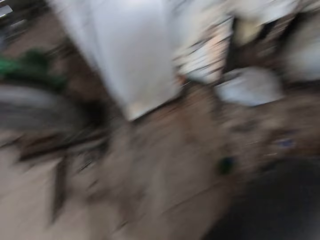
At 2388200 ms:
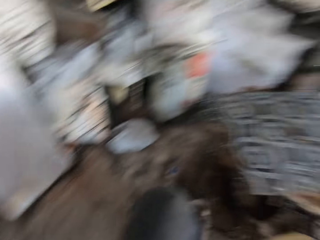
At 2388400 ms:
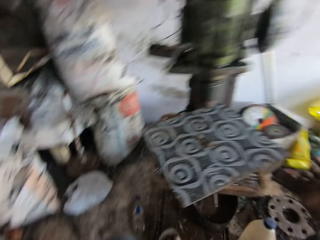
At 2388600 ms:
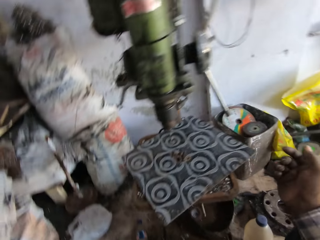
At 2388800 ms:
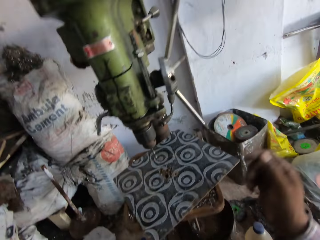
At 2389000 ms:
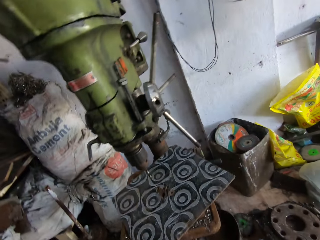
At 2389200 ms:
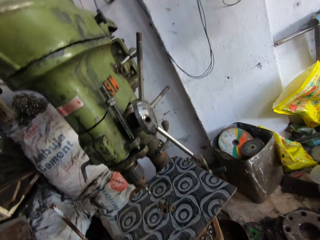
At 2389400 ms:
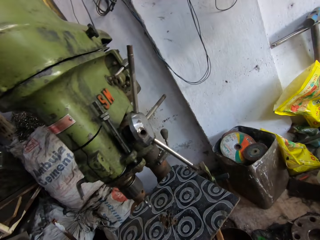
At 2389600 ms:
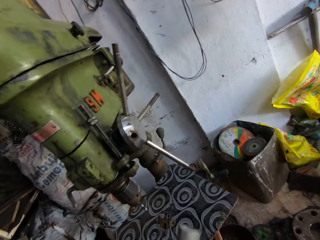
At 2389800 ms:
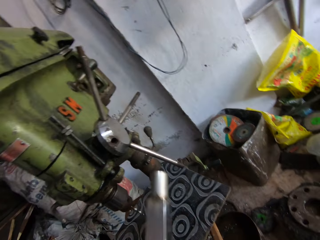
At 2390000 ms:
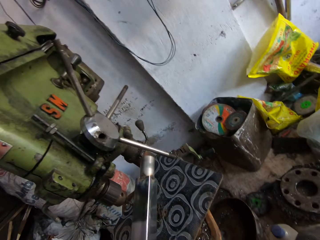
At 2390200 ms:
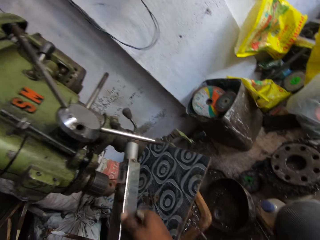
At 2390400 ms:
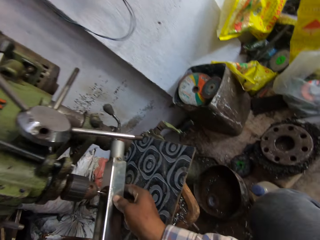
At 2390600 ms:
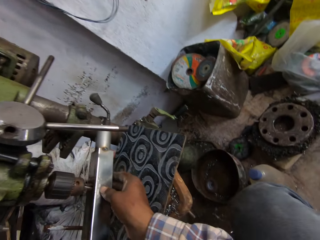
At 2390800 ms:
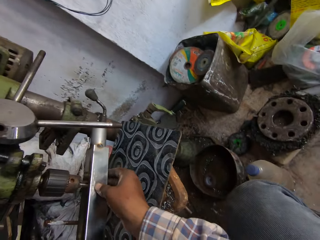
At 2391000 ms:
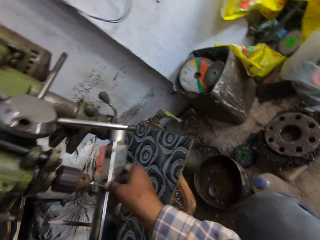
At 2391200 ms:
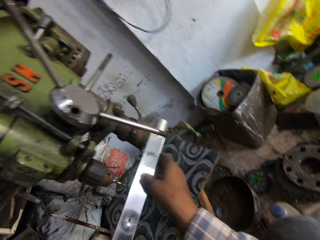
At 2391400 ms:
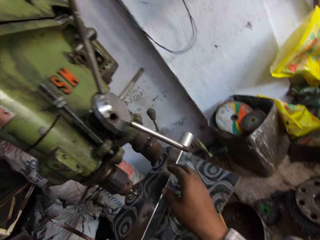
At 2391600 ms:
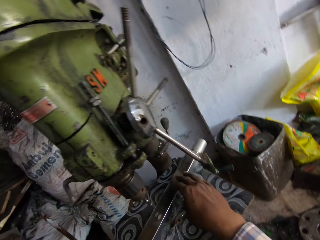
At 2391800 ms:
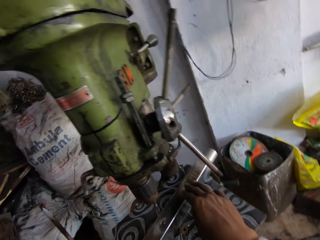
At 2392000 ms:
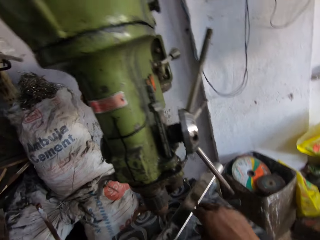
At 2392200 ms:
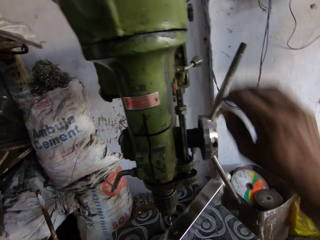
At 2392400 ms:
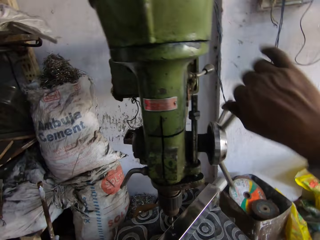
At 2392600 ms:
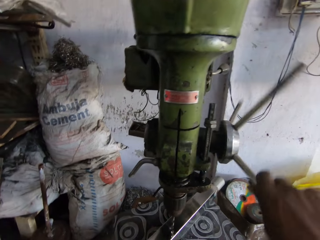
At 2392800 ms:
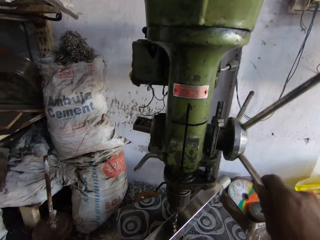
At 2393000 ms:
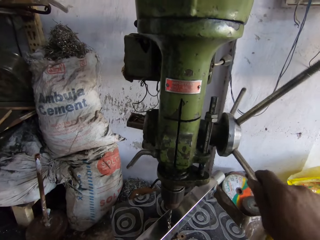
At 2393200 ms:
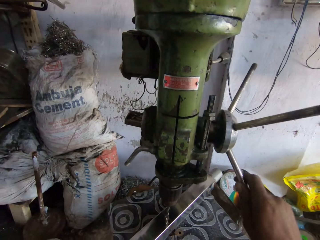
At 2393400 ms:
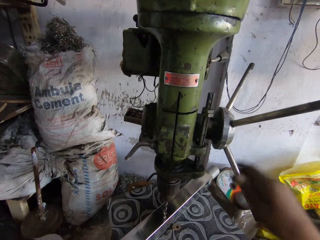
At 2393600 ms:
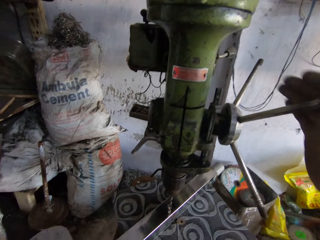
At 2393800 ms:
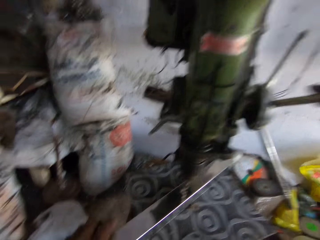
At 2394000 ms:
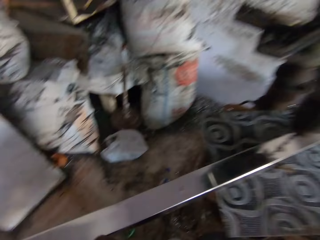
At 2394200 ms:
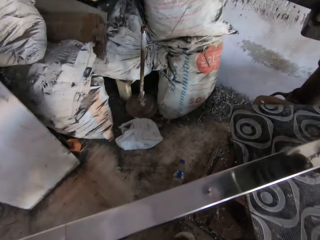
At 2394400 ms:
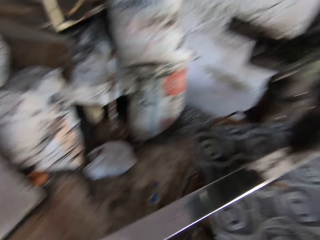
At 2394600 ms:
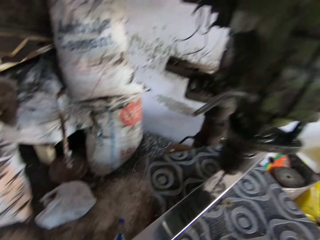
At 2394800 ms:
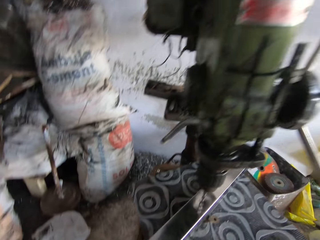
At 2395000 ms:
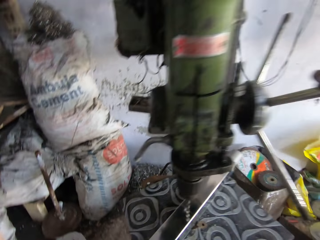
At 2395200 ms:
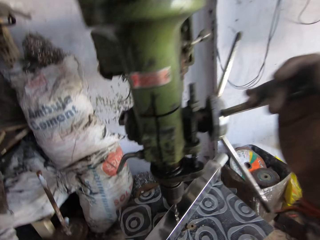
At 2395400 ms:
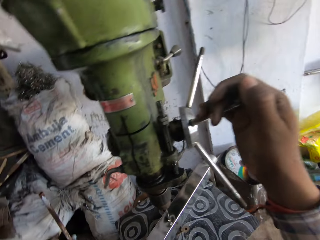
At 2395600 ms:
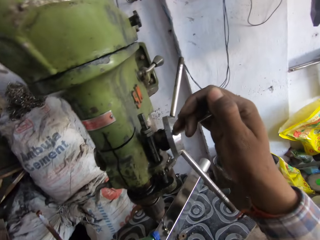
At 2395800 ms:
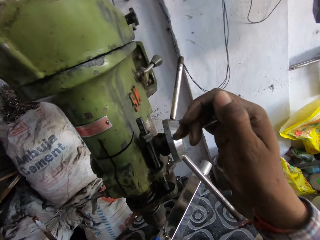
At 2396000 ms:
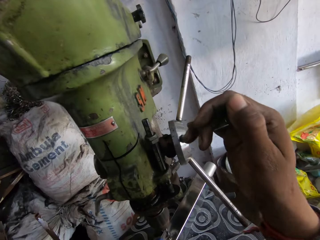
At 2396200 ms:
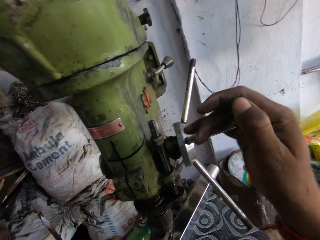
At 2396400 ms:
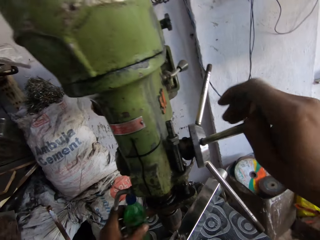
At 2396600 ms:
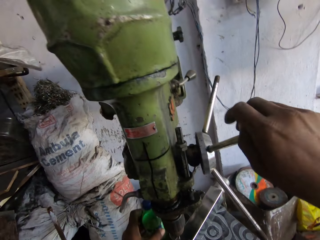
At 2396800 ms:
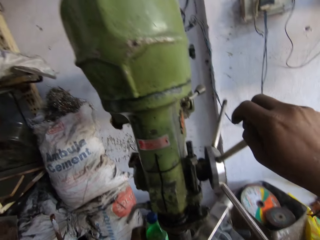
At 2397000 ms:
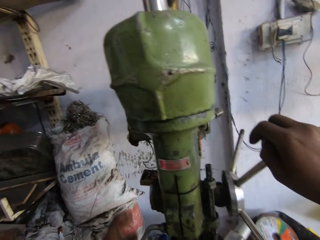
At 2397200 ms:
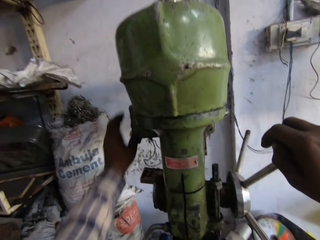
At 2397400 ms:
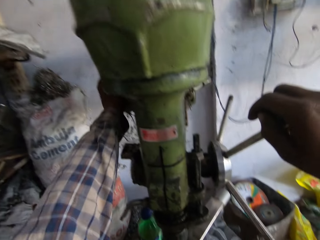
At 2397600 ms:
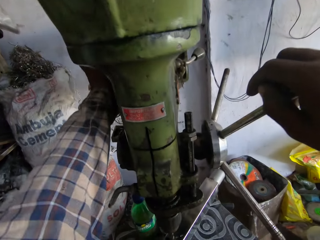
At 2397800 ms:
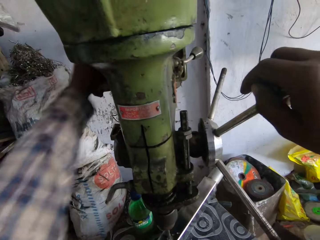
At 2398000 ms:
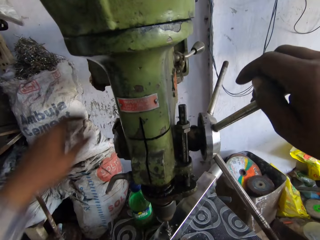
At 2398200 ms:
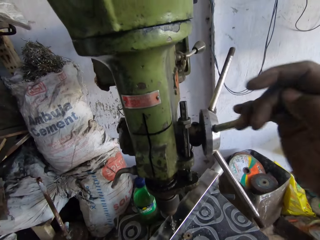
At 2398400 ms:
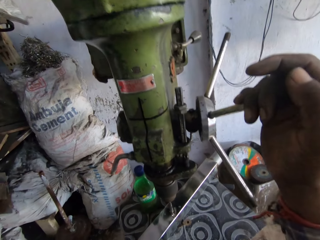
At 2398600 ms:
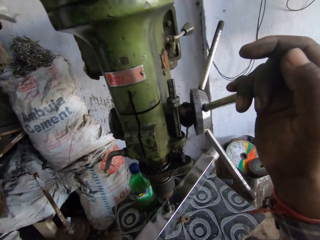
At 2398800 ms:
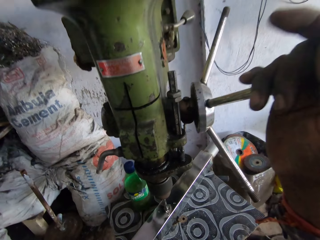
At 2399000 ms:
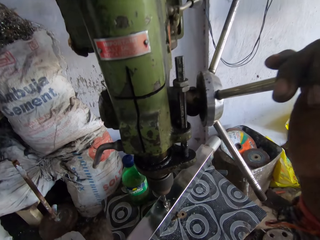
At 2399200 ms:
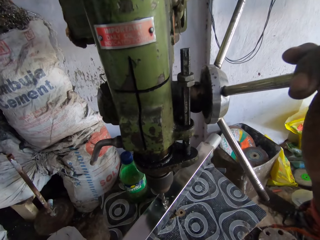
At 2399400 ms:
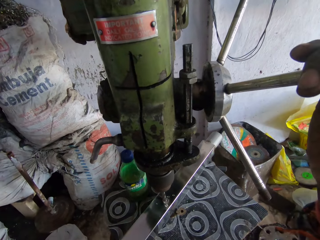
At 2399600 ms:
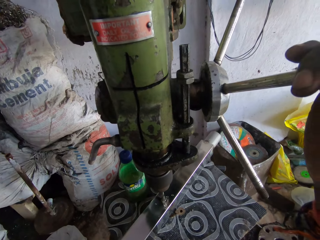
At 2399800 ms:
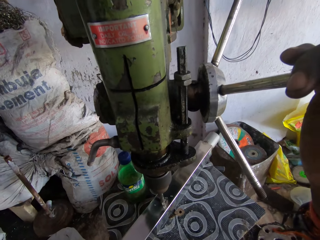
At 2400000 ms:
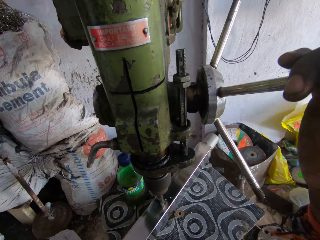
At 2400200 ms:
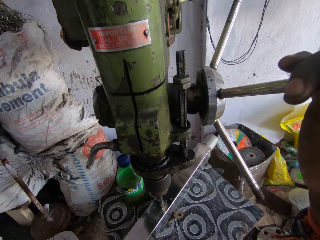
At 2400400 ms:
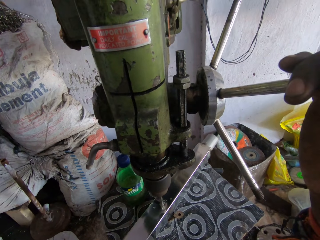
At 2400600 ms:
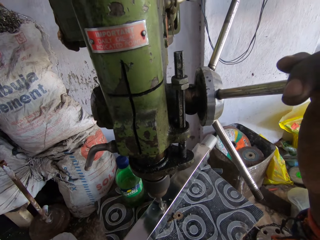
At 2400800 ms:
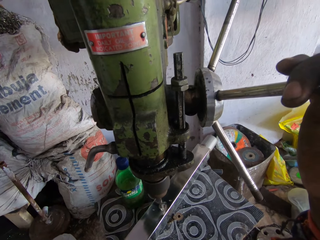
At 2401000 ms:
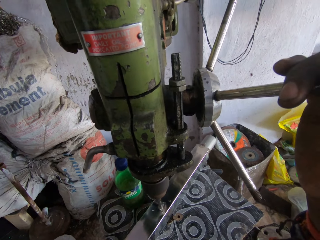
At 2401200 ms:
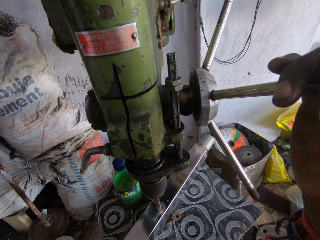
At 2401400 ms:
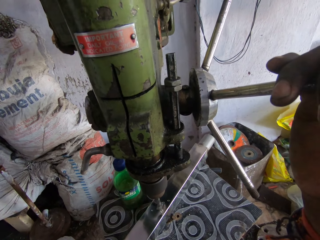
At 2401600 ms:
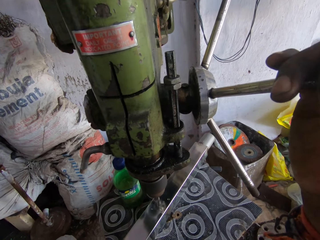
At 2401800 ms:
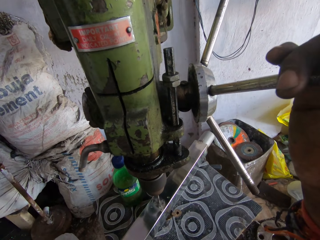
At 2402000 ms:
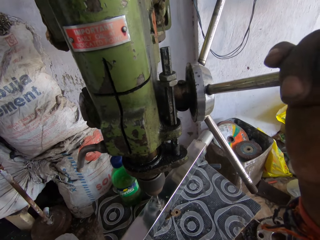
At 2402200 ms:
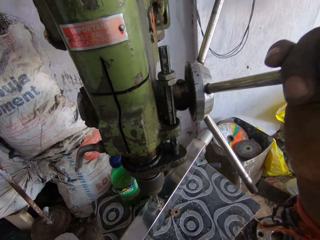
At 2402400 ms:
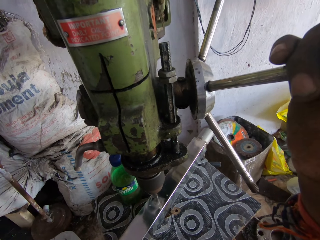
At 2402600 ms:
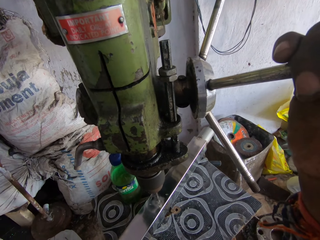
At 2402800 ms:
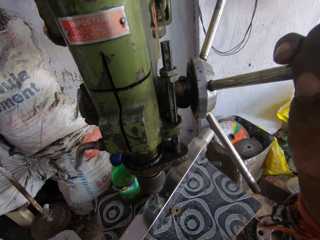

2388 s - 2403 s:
The camera wearer looks around the room. They put the metal on the stool or machine. They adjust the driller. They drill the metal. They hold part of the machine. They turn on the driller. They drill the hole on the metal.

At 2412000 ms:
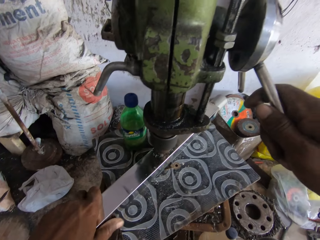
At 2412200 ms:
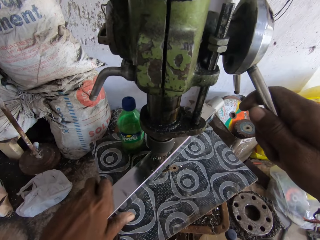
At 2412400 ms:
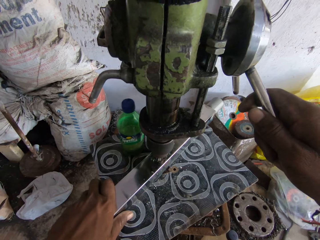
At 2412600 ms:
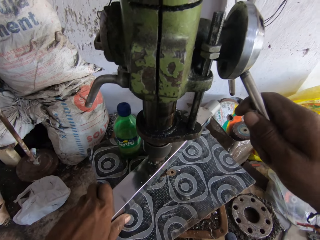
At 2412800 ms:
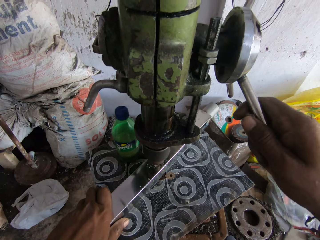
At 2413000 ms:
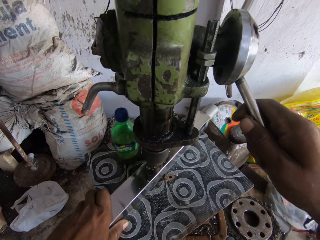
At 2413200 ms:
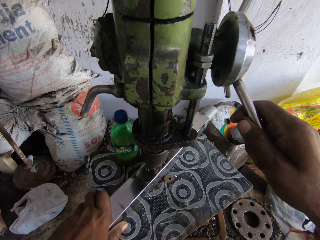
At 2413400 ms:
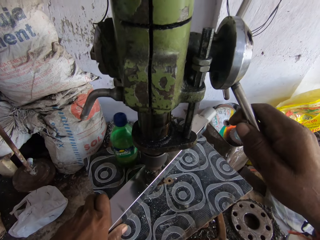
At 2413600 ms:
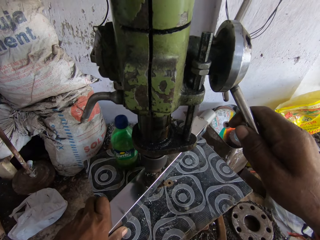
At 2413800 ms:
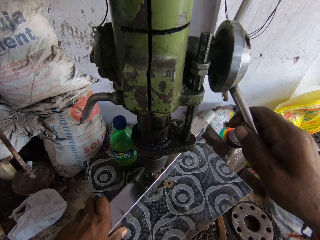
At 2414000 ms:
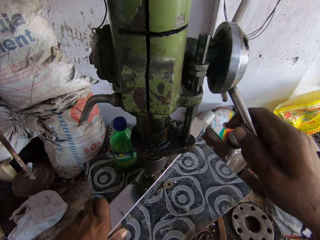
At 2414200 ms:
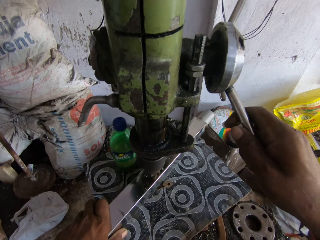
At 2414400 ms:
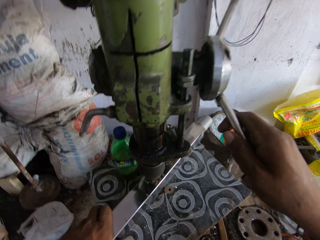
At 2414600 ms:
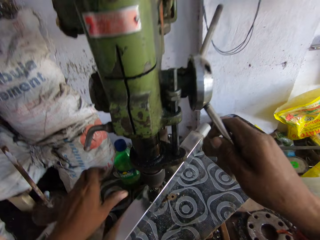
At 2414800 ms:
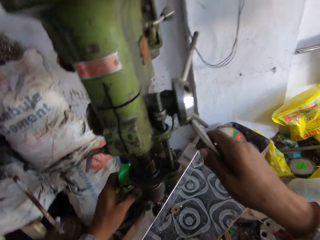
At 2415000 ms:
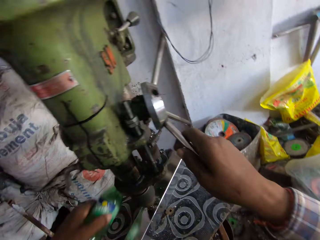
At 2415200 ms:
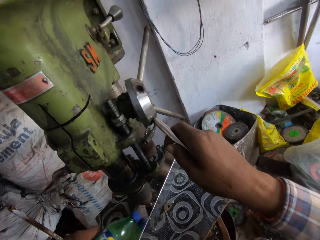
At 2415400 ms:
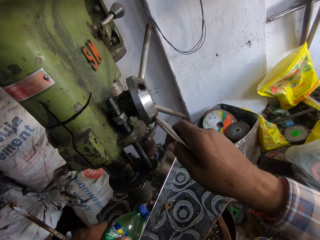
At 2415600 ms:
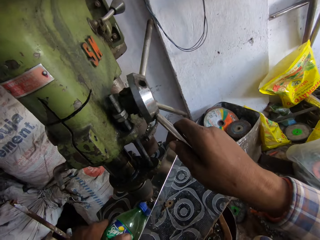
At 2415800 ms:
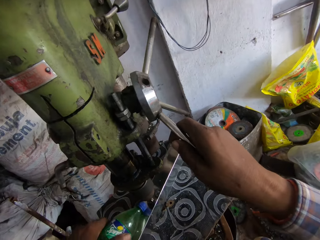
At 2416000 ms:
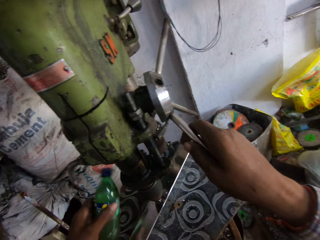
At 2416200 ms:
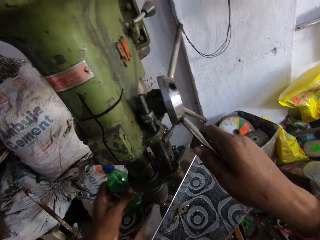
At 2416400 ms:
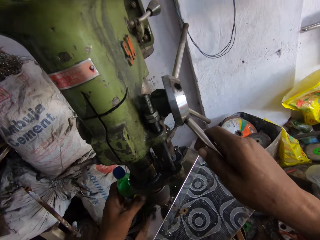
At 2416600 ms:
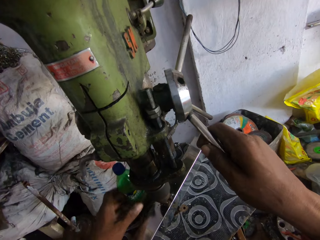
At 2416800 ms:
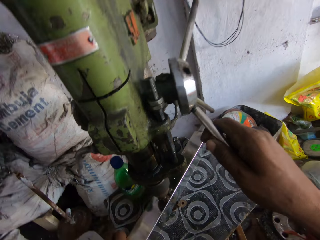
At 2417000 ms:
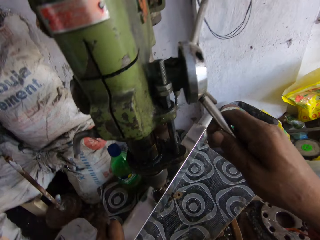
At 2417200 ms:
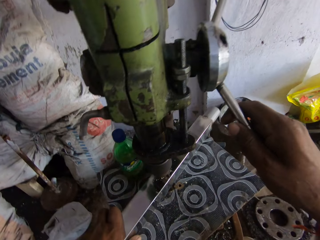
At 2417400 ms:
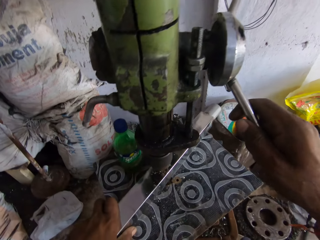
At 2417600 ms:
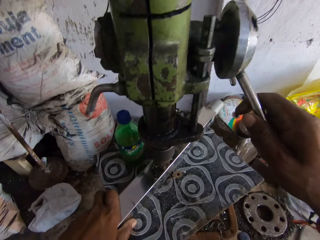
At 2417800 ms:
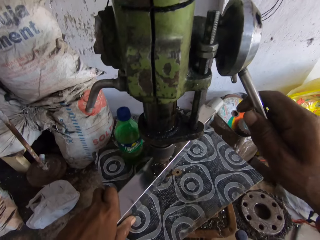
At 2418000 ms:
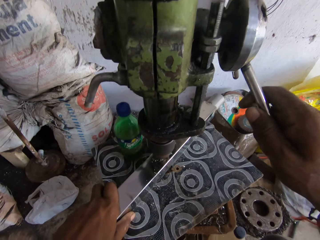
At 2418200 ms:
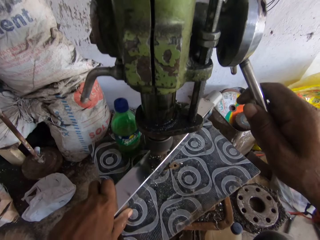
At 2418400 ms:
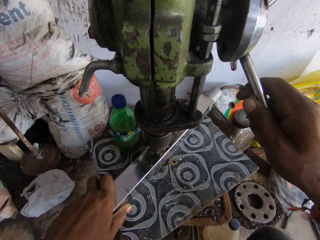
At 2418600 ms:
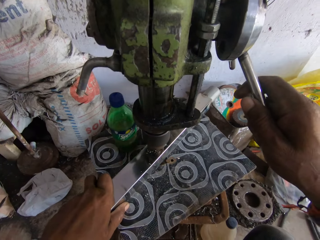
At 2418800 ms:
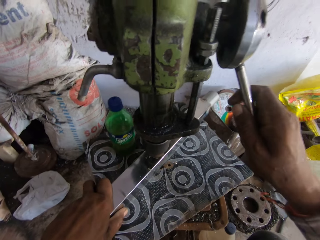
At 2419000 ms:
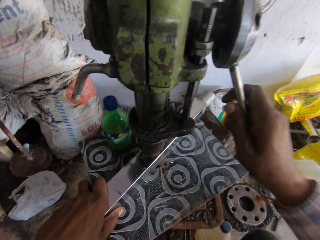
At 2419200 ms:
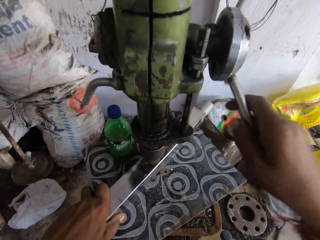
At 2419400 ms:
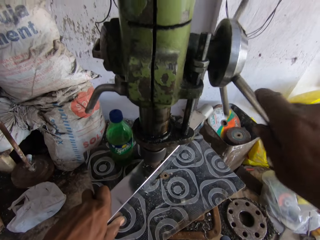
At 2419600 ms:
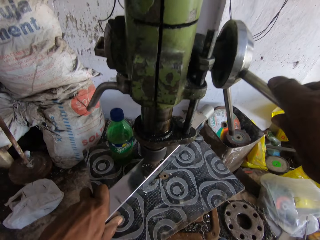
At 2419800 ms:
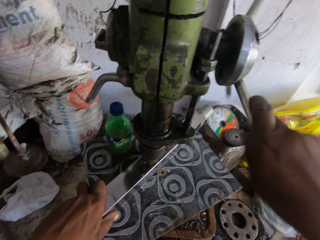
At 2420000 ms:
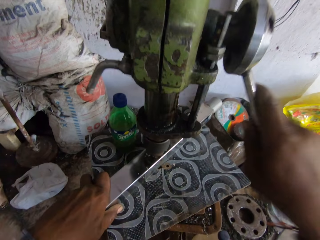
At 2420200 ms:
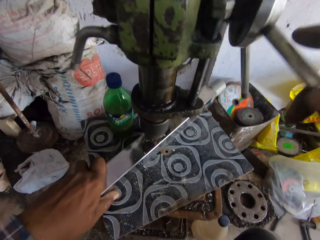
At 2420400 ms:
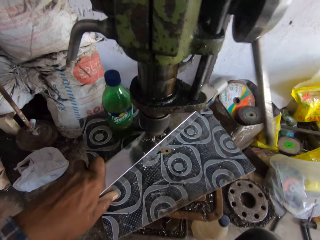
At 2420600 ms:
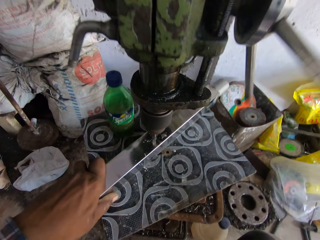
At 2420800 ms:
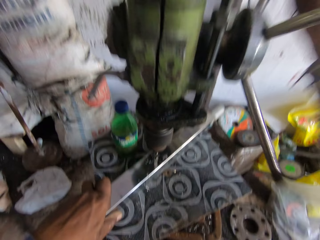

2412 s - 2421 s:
The camera wearer picks up a bottle. They pour water on the metal. They drop the bottle aside. They drill the hole on the metal.
